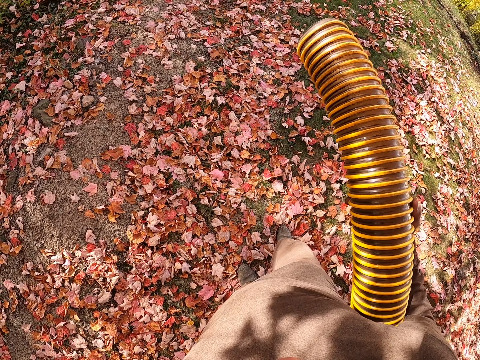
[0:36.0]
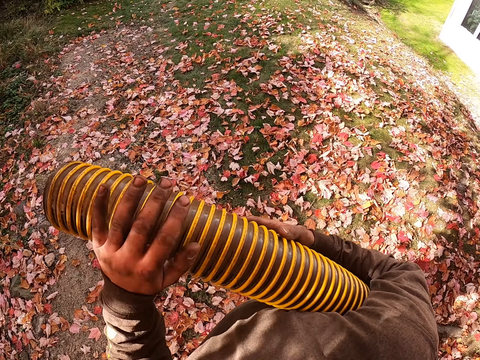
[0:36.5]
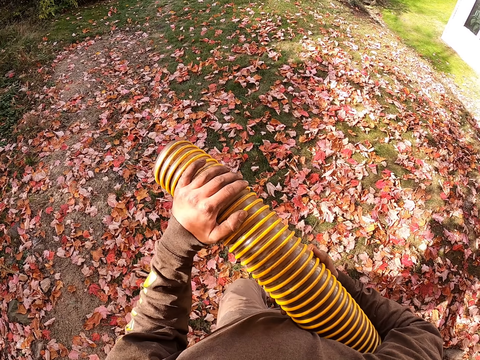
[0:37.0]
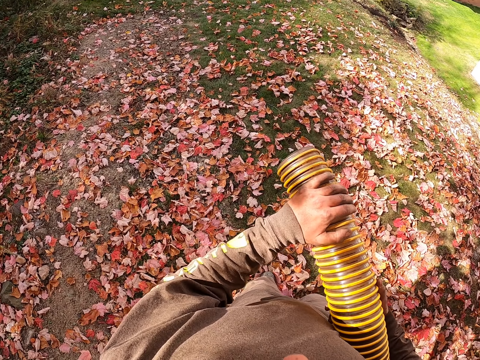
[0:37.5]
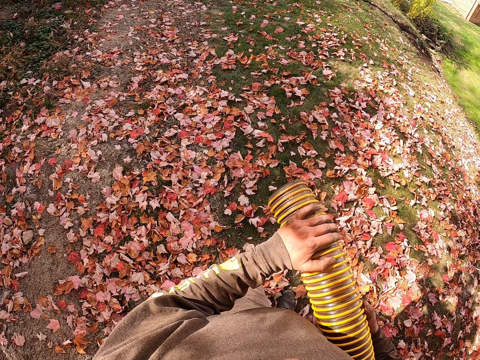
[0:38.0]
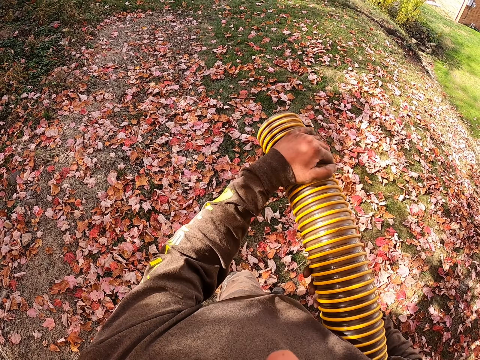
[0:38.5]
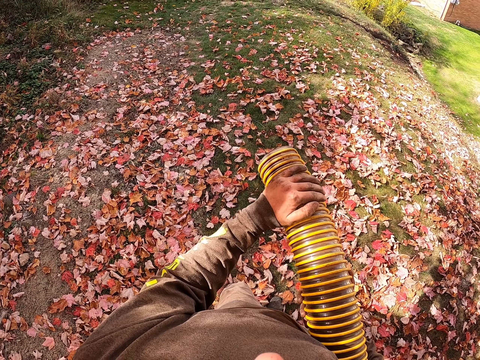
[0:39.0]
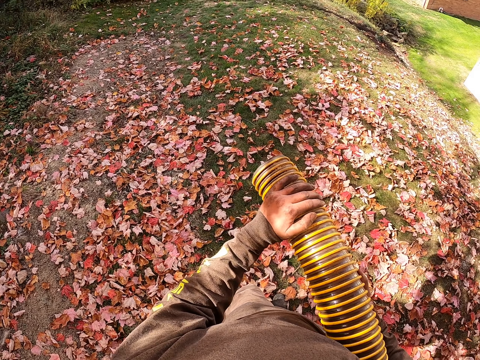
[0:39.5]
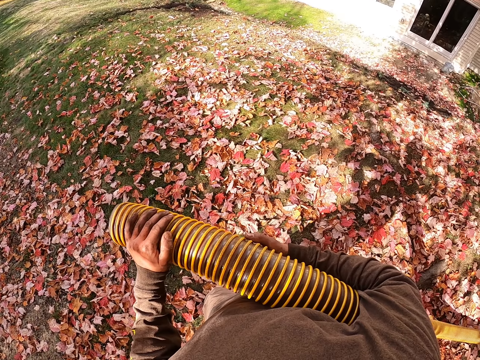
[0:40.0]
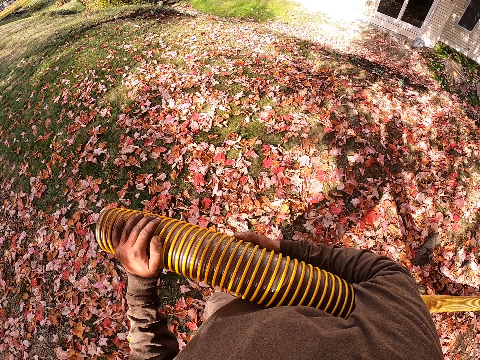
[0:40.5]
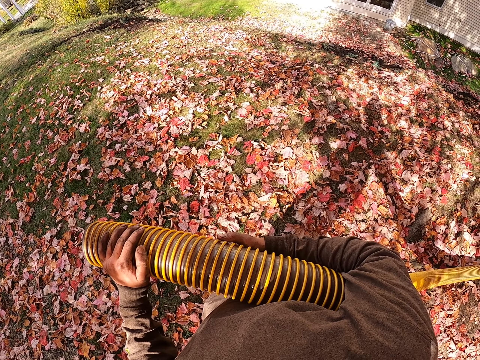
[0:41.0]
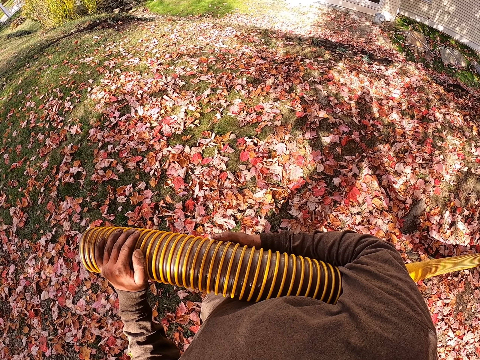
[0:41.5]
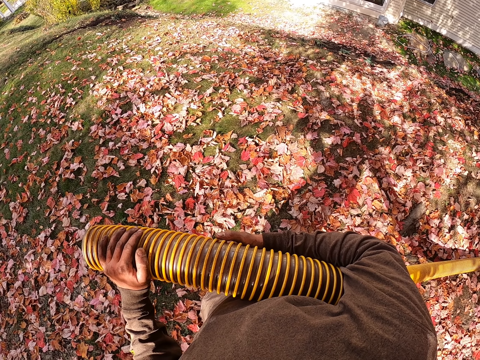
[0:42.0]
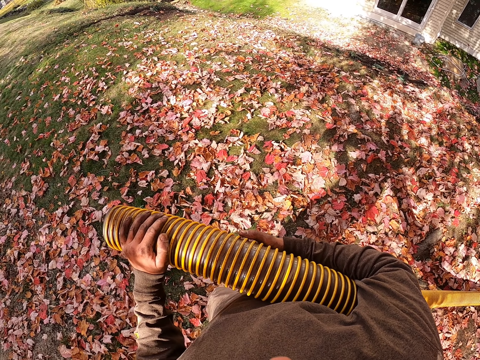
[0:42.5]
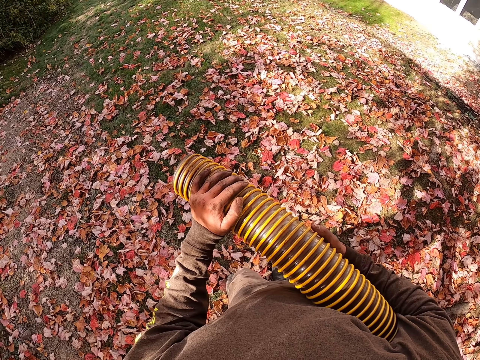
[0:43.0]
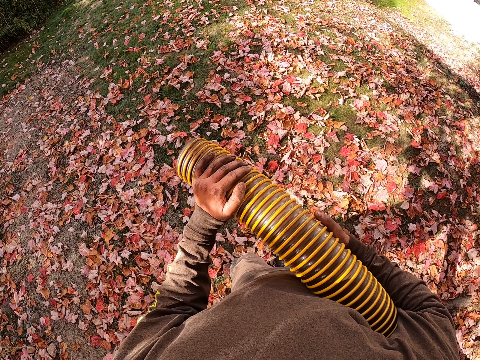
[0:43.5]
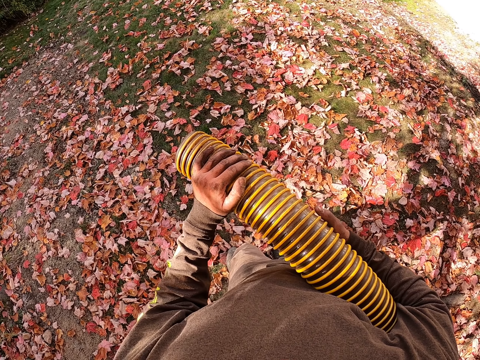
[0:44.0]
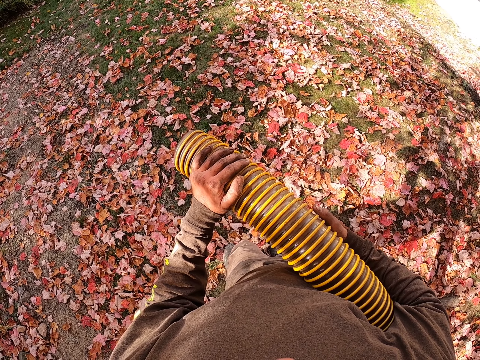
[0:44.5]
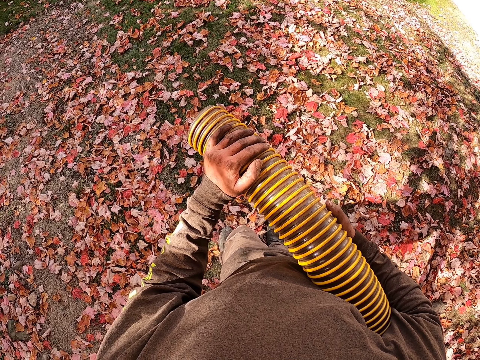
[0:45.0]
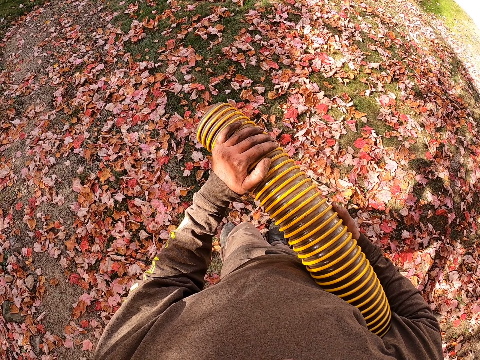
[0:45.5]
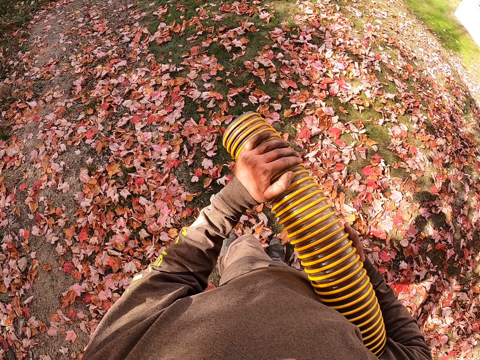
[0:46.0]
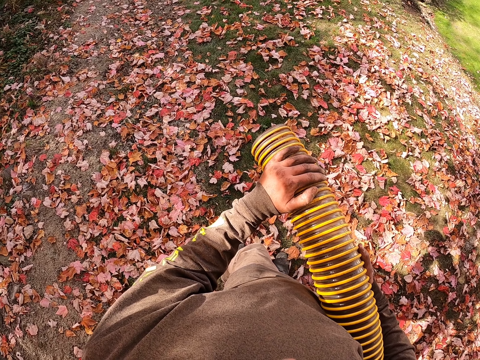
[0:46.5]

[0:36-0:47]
The camera wearer bends the hose pipe. They look around the garden. They bend the hose pipe. They hold the exhaust pipe in position. They look around the garden. They stare at the grass.

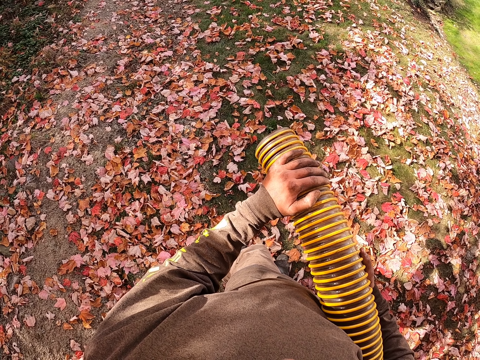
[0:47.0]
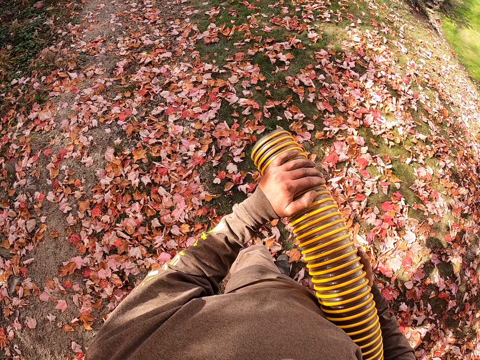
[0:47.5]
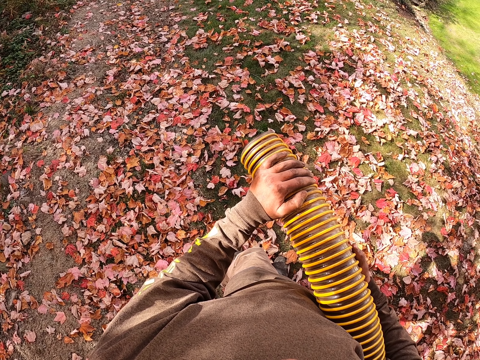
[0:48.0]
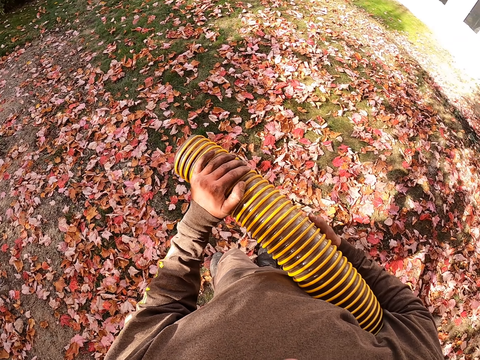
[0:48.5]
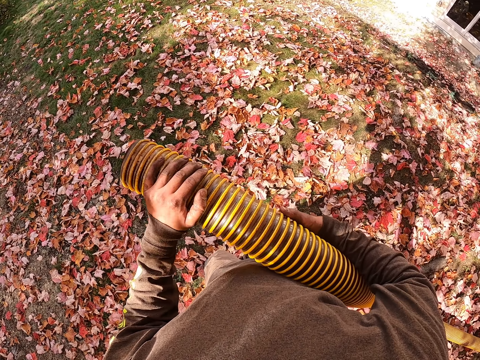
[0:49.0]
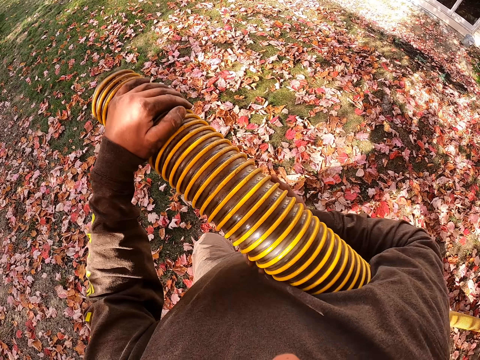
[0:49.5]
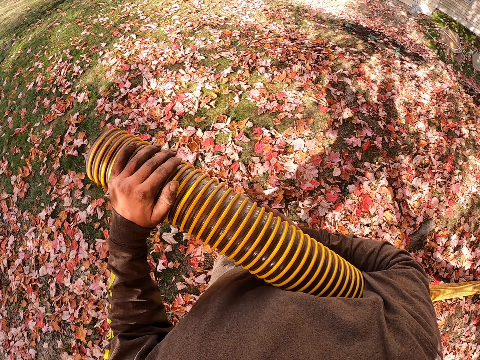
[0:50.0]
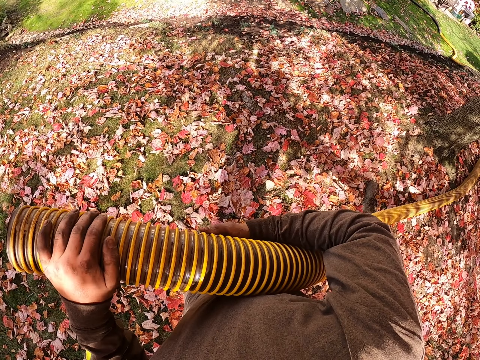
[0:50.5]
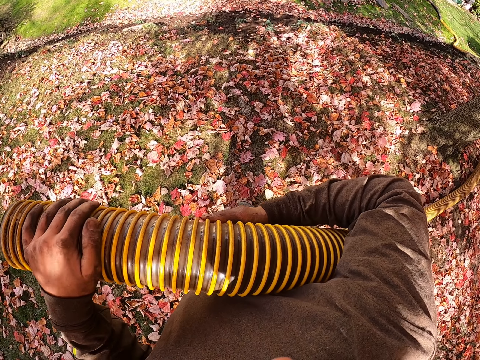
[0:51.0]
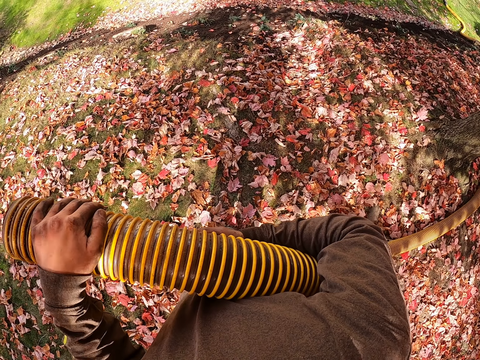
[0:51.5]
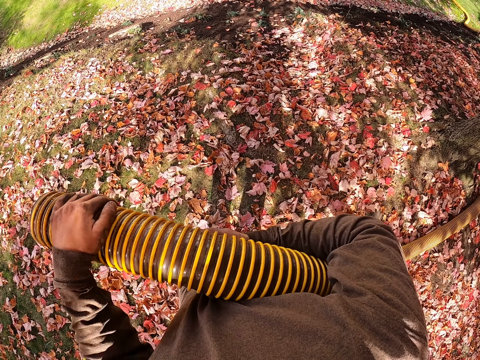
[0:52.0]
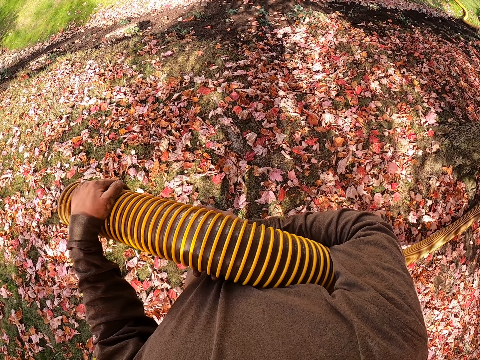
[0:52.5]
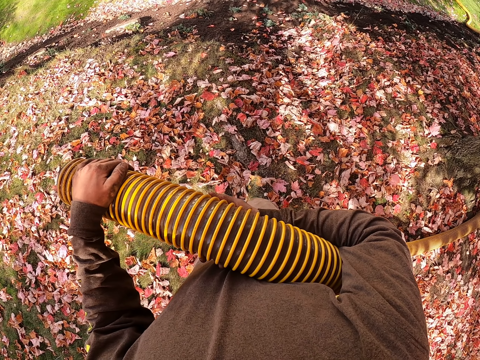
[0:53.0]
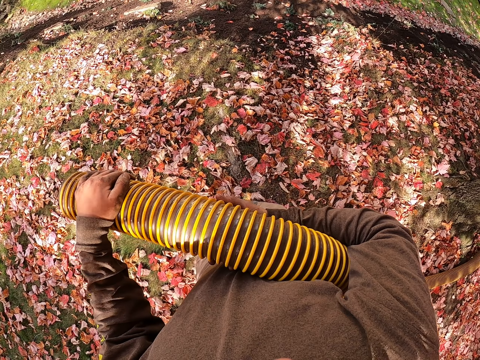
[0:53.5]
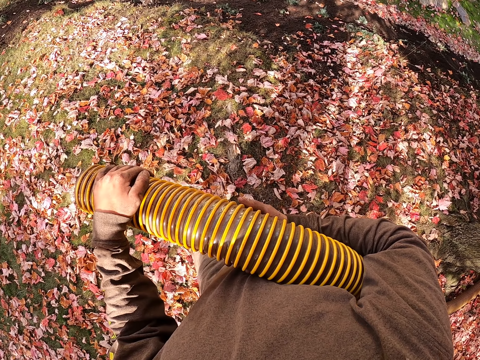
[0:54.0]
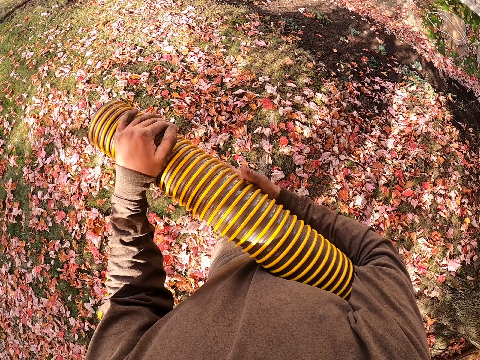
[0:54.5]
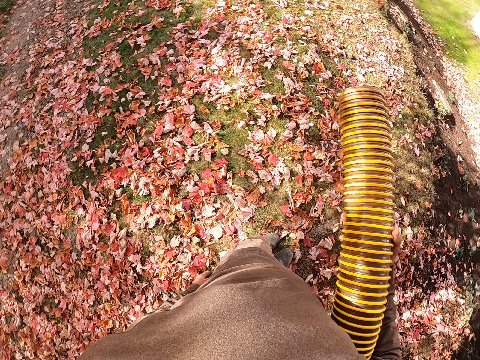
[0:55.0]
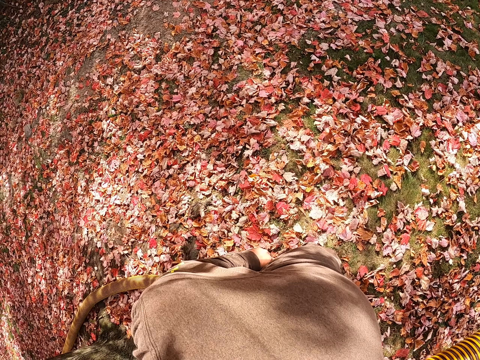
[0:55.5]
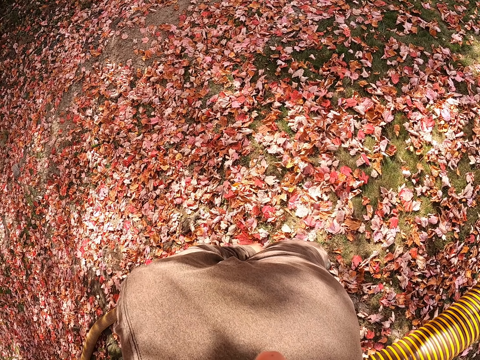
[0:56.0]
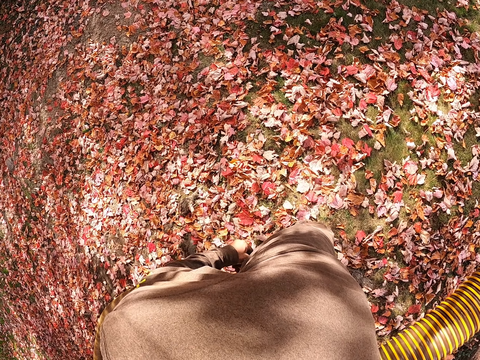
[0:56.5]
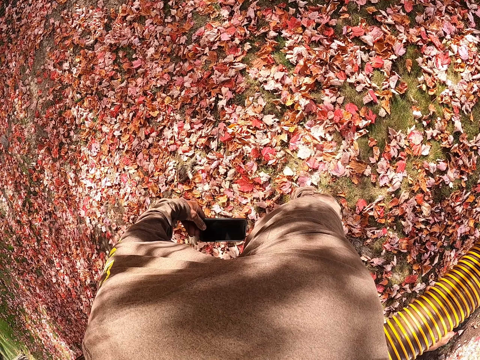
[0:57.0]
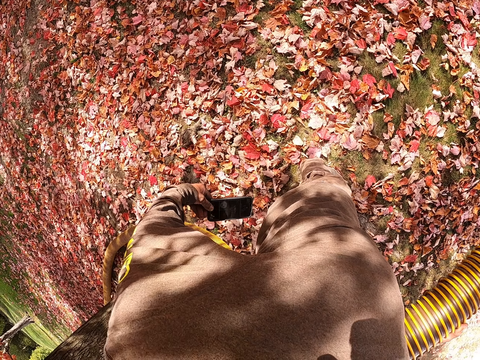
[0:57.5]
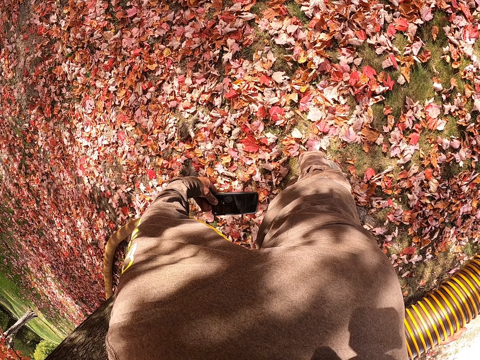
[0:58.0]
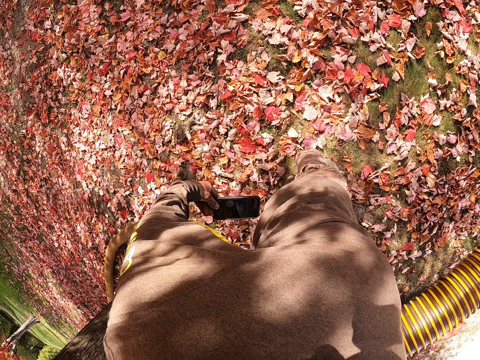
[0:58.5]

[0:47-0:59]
The camera wearer adjusts the hose pipe. They look around the garden. They adjust the hose pipe. They bend the hose pipe. They adjust their right hand. They remove their left hand from the hose pipe. They look around the garden. They remove a phone from a pocket. They look at the phone.

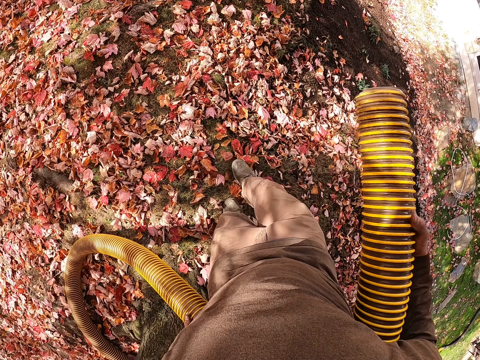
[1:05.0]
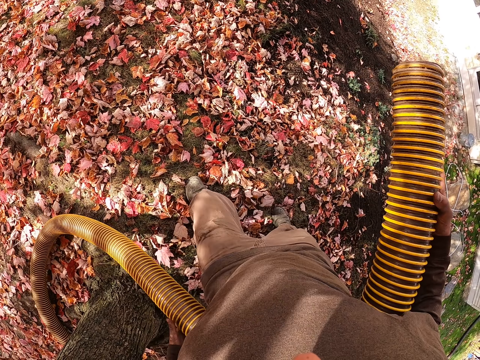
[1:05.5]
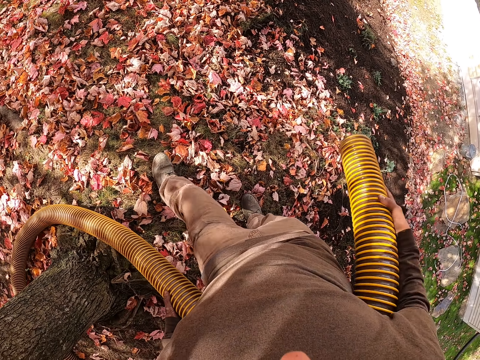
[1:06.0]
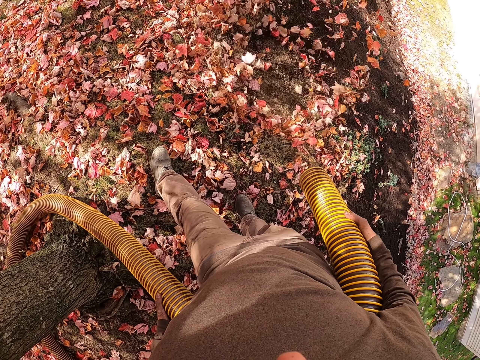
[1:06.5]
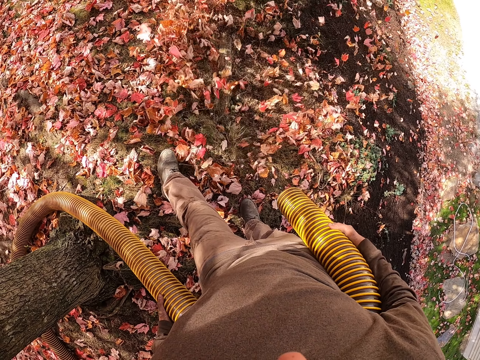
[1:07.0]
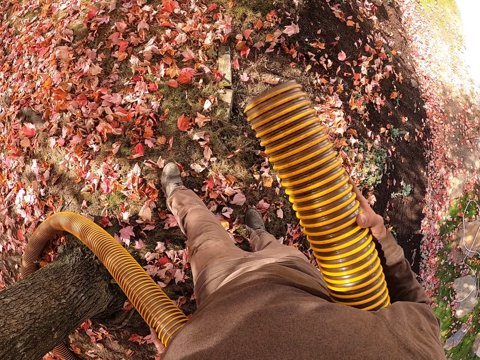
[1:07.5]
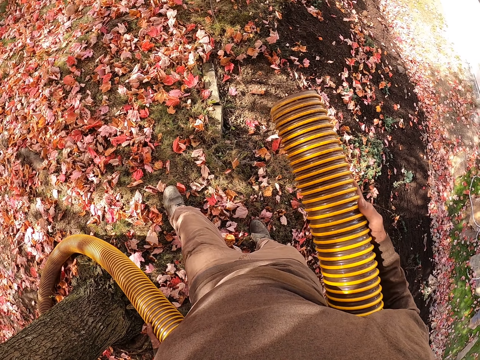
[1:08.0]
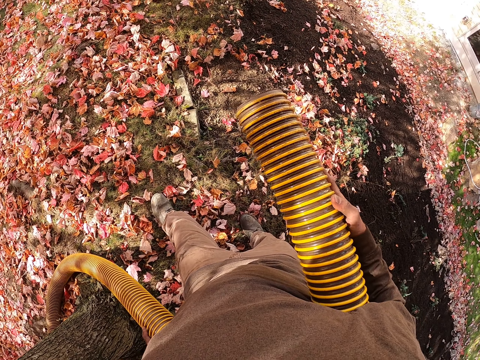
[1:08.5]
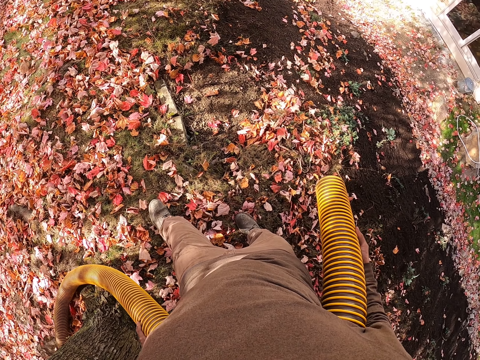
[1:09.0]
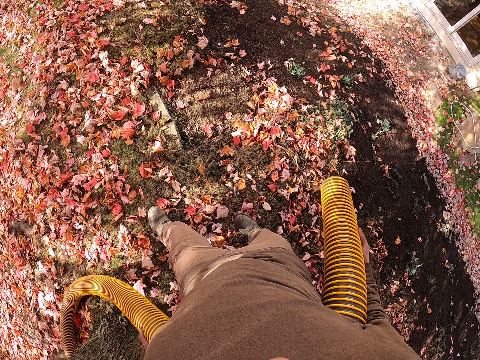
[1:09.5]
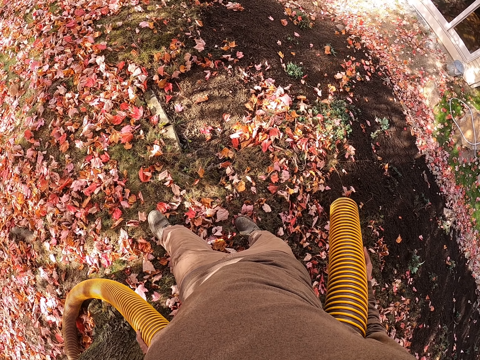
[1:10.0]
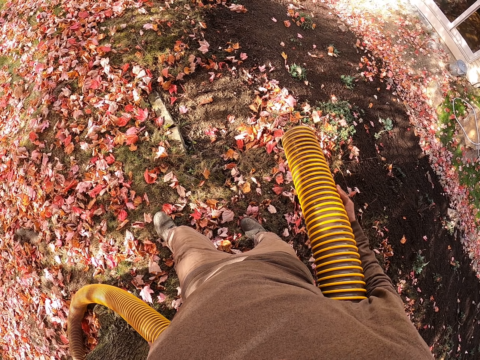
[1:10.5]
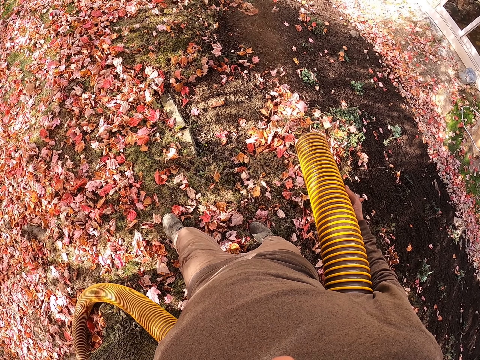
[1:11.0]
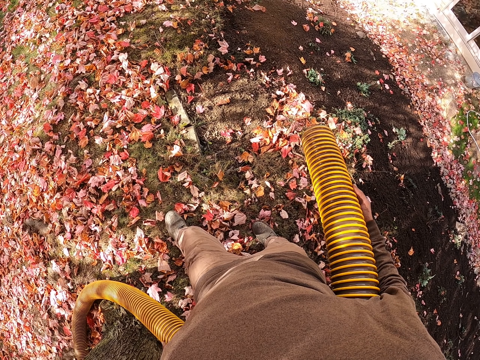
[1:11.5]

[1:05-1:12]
The camera wearer walks backwards. They spray the sand on the garden ground. They adjust the hose pipe. They spray the sand on the garden ground.
